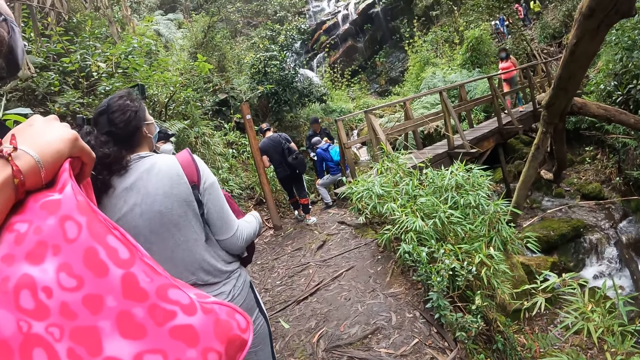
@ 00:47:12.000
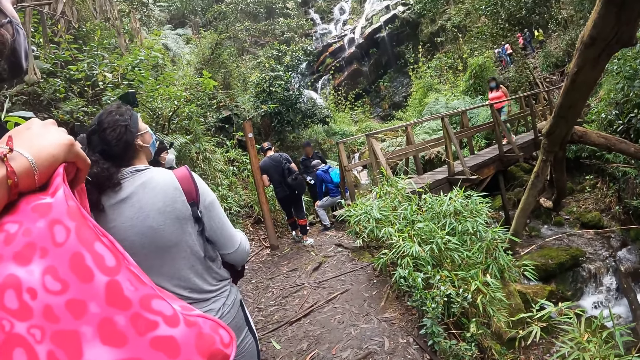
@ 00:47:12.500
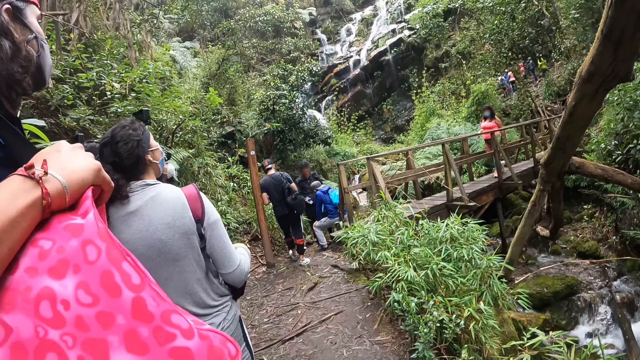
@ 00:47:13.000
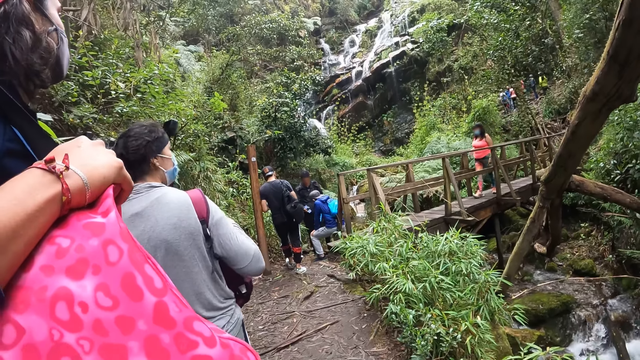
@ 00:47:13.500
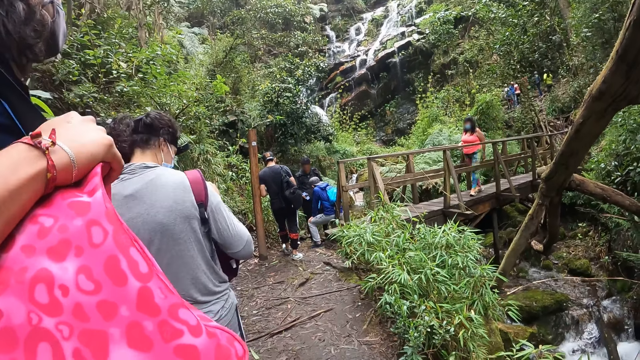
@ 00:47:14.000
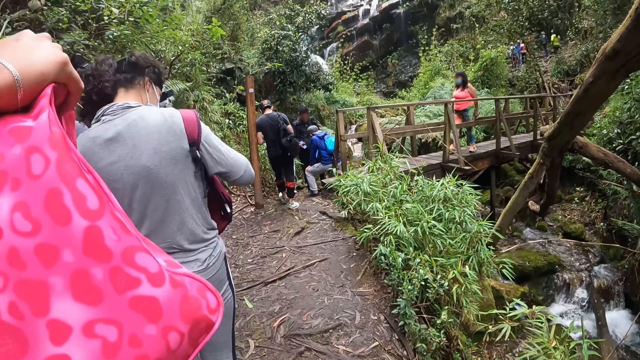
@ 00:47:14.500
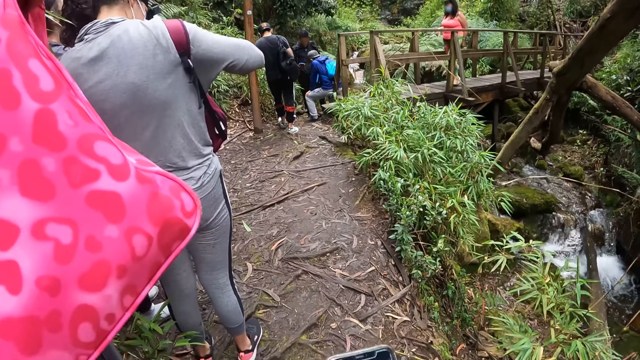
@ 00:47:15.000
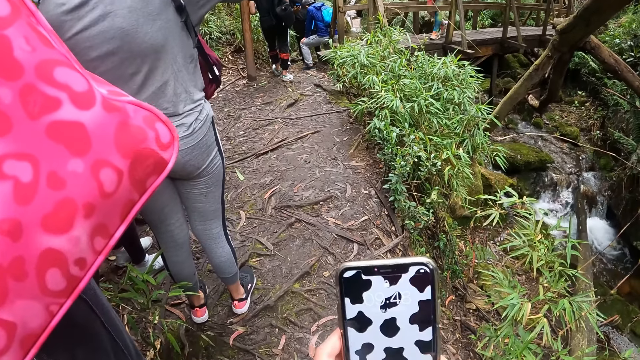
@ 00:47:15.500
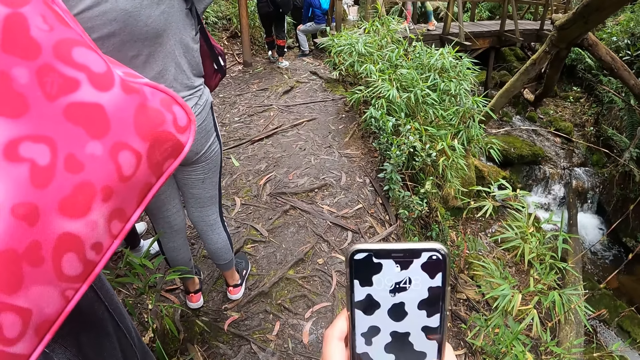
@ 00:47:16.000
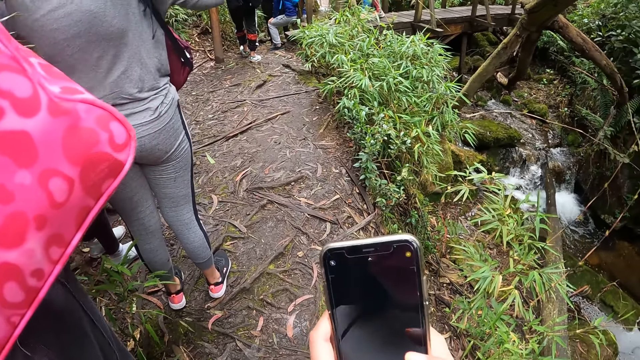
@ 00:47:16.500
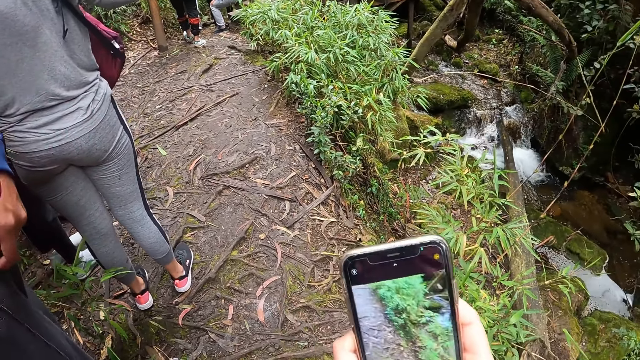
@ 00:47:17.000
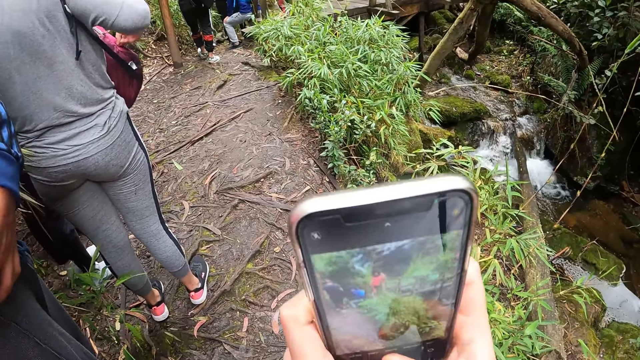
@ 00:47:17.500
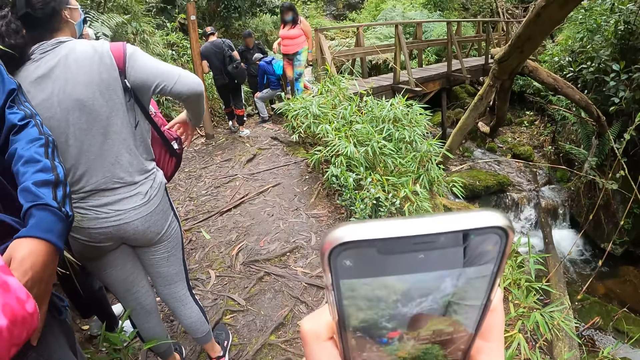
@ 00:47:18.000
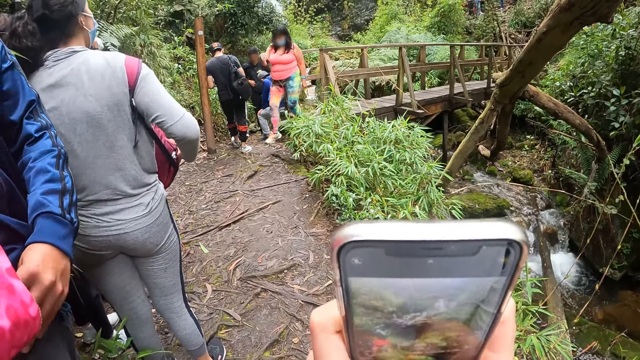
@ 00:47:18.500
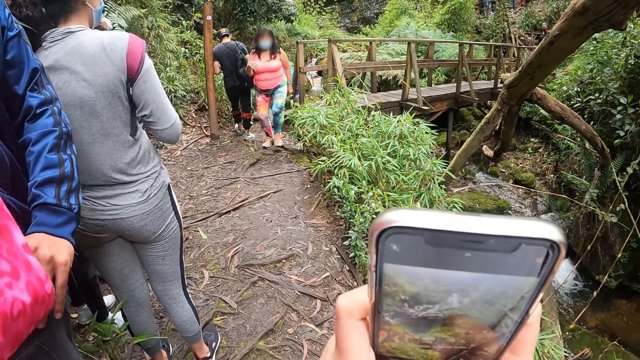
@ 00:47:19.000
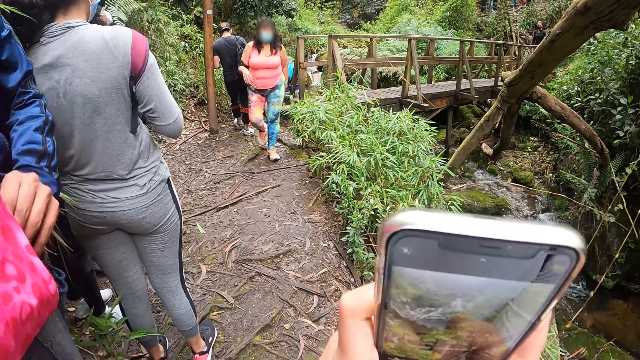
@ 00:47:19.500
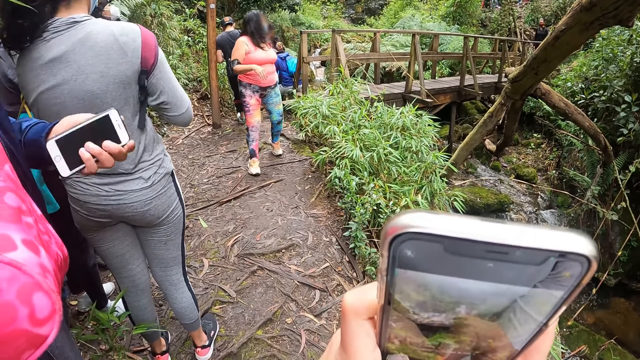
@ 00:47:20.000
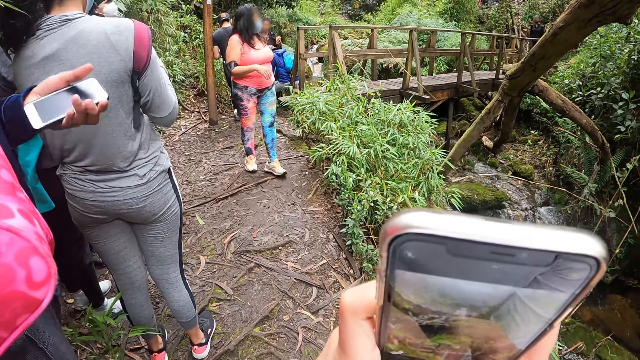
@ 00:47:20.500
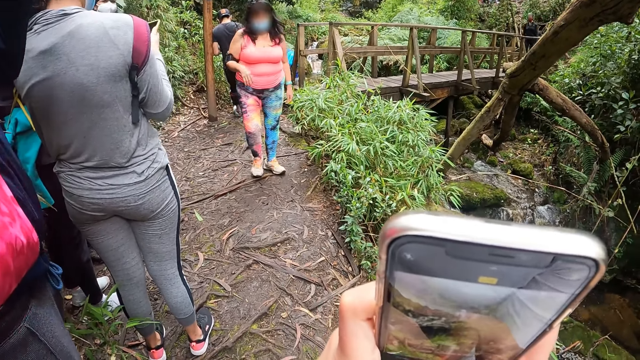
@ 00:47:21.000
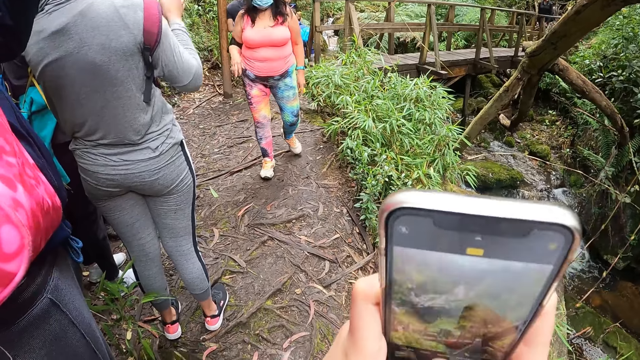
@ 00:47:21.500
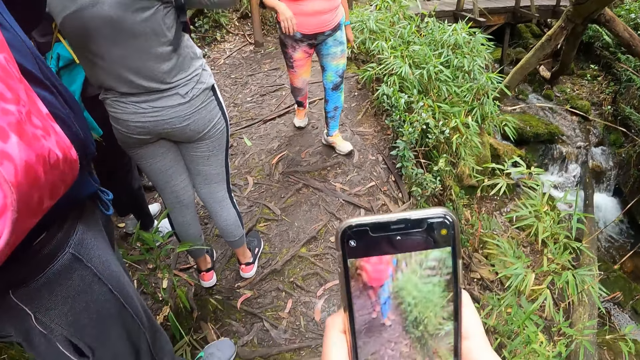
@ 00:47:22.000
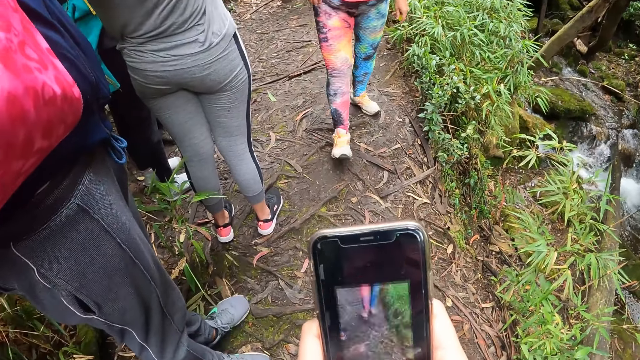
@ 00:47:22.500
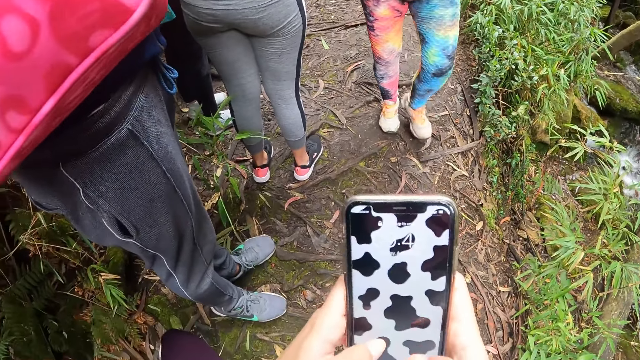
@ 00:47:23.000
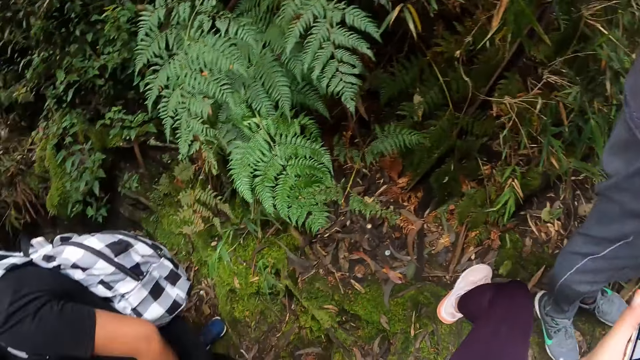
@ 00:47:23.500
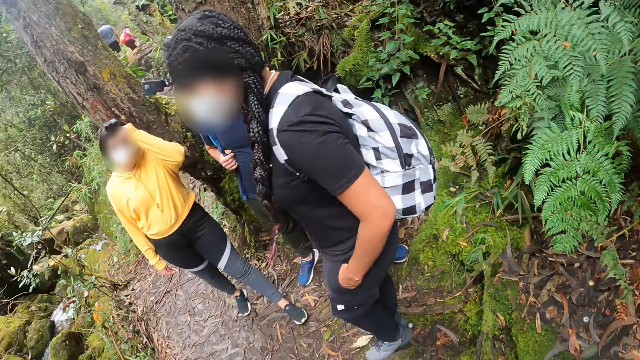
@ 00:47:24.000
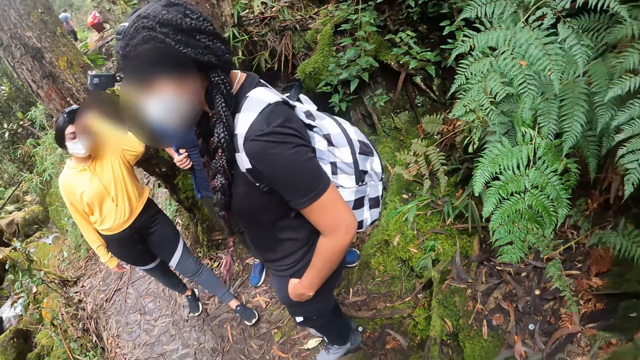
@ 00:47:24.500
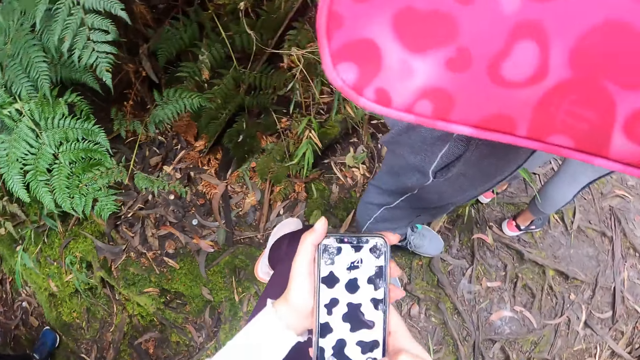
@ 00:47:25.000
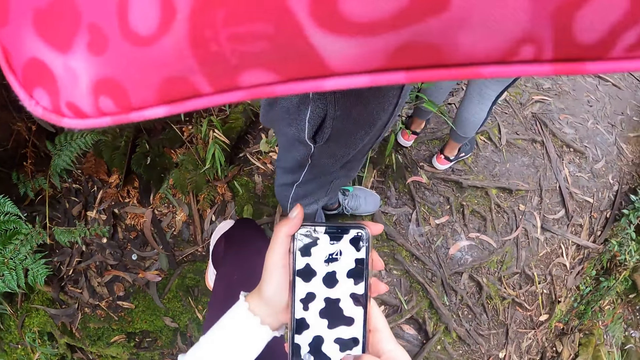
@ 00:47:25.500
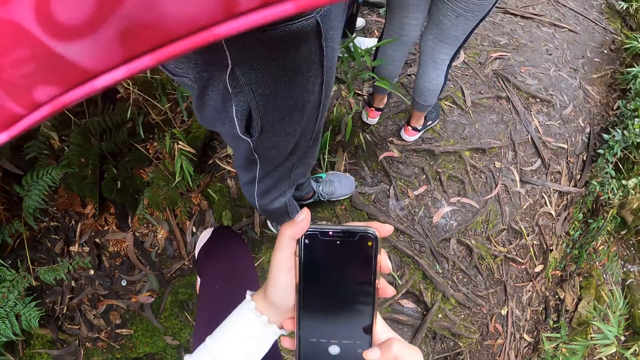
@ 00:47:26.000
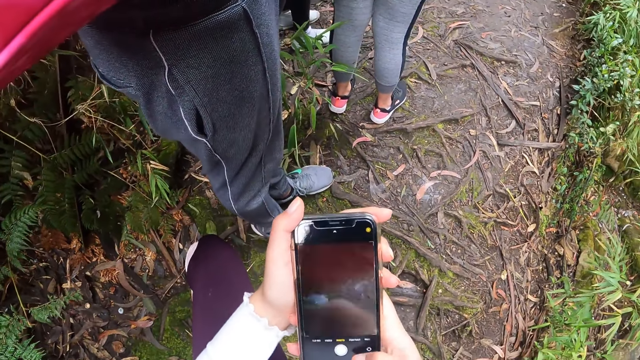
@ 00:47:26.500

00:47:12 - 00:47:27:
The camera wearer looks around. He snaps a photo with a mobile phone. A man brings out a mobile phone from a bag with his left hand. The camera wearer takes a photo with the mobile phone and holds the mobile phone. He operates the mobile phone with his right hand. He turns around and holds the mobile phone.

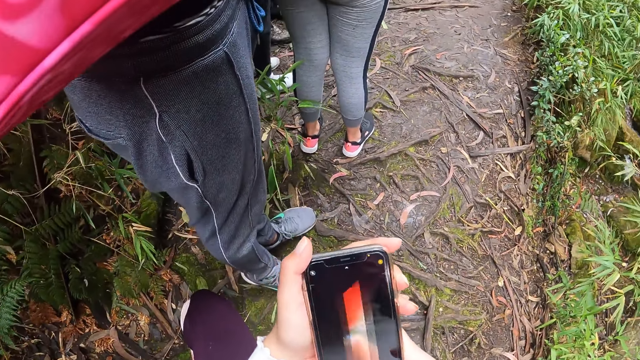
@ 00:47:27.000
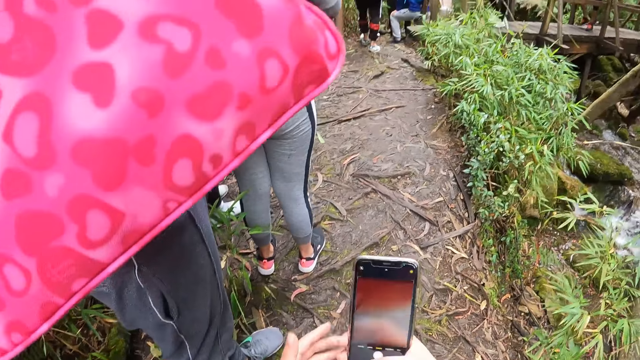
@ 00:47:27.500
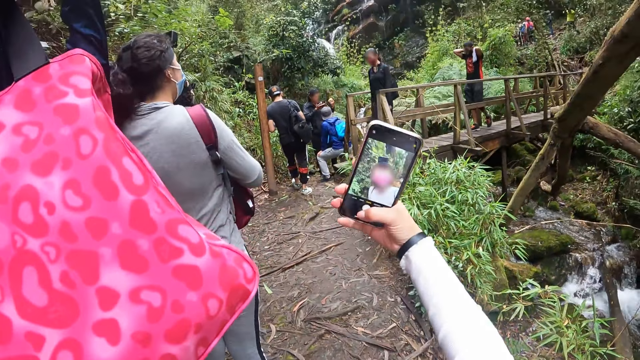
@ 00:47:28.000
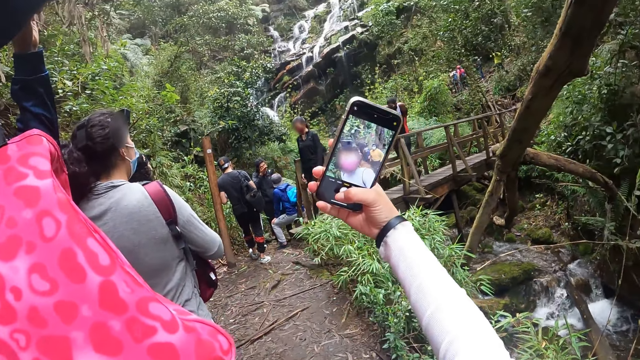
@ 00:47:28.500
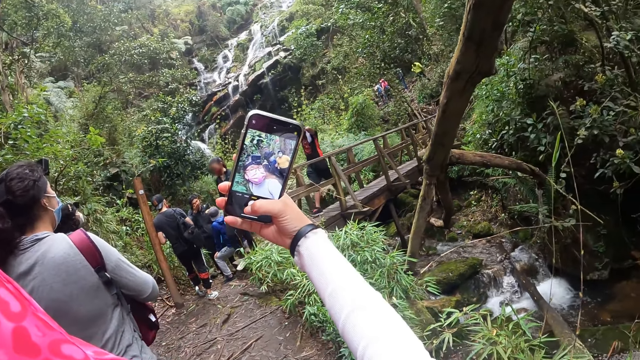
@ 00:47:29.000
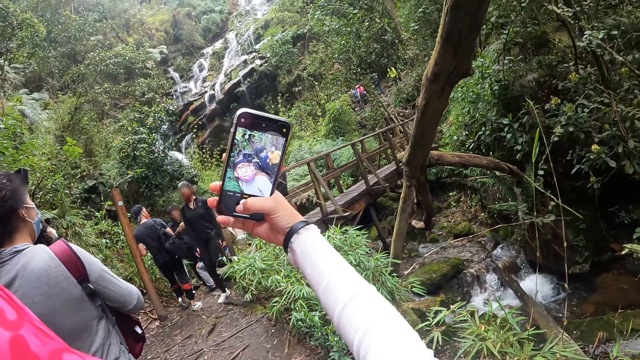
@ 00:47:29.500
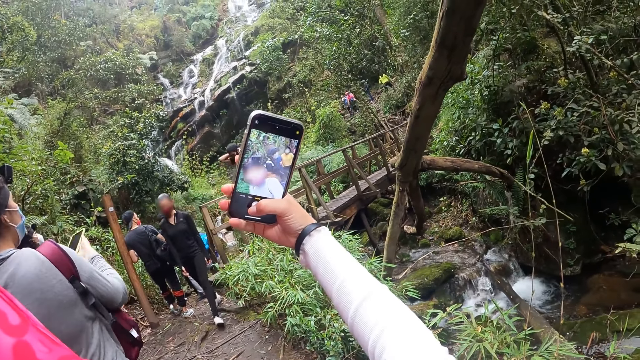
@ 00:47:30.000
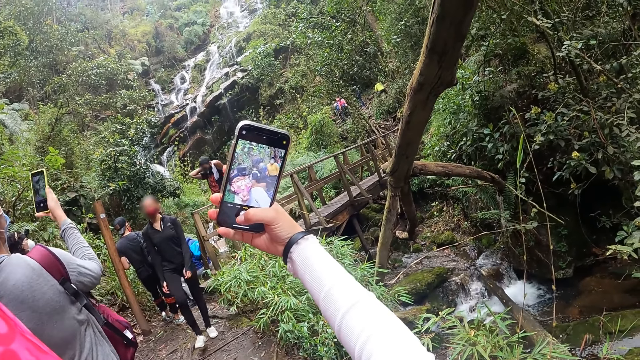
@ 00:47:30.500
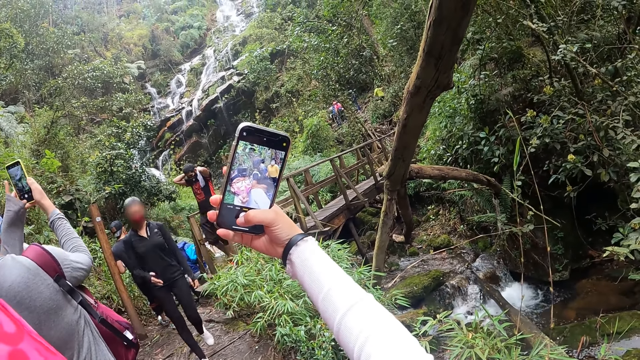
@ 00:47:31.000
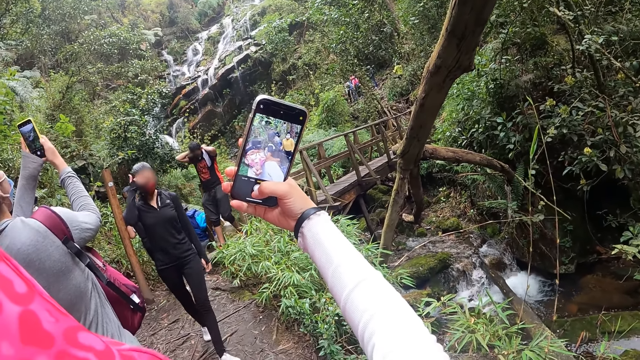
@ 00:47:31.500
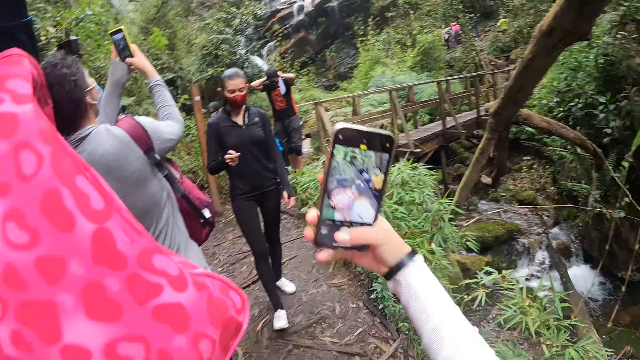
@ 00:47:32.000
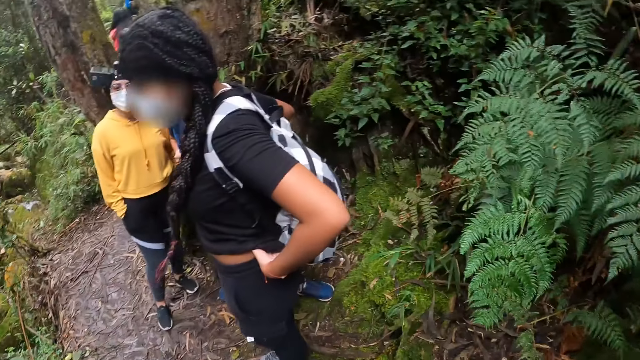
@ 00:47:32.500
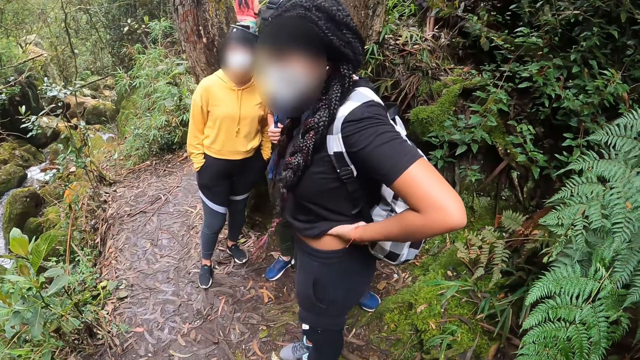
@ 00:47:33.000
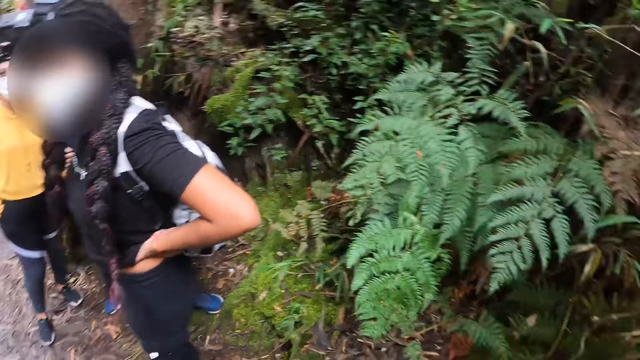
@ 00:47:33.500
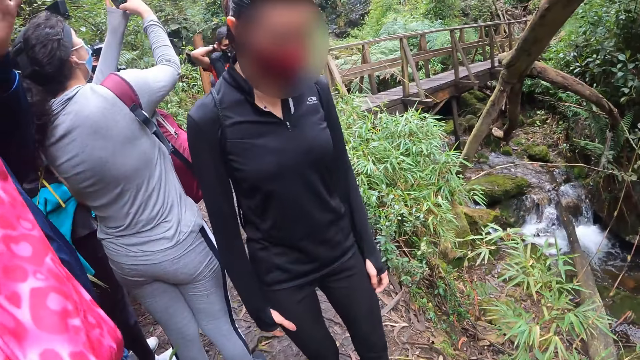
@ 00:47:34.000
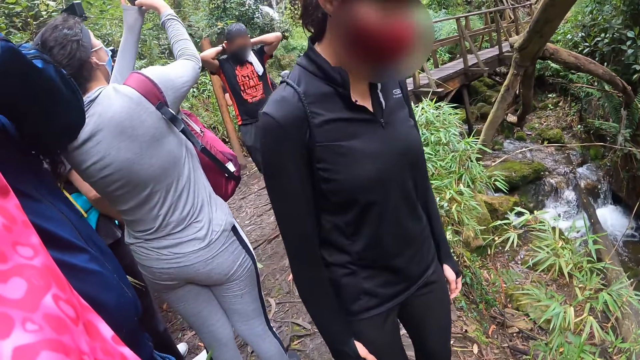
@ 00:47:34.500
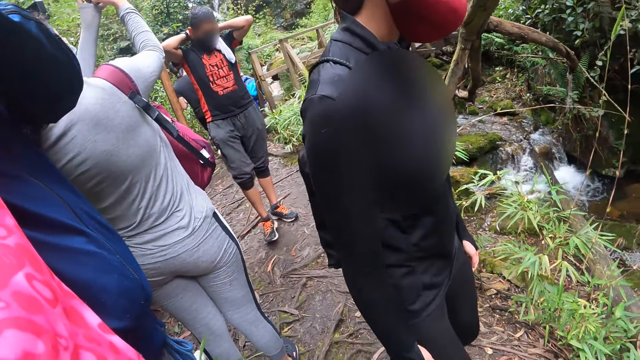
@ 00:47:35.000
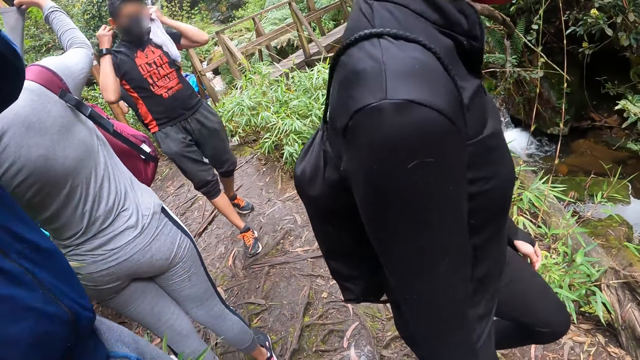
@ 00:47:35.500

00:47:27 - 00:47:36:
The camera wearer takes a selfie snap with the mobile phone. A man takes a selfie with a mobile phone. The camera wearer turns around. They interact with a woman and another woman. They look around.
